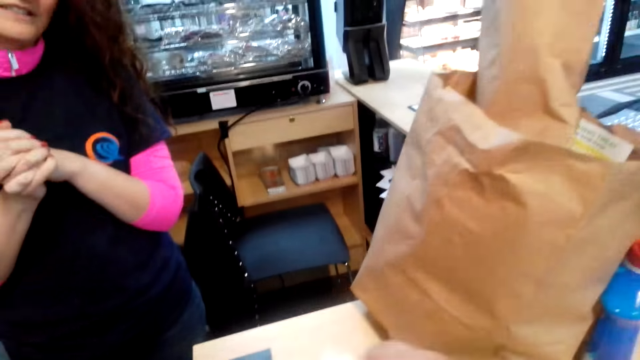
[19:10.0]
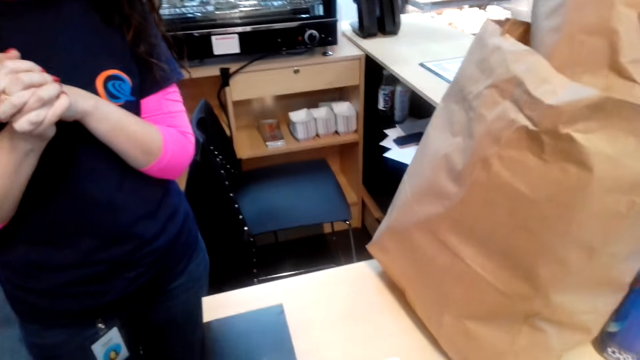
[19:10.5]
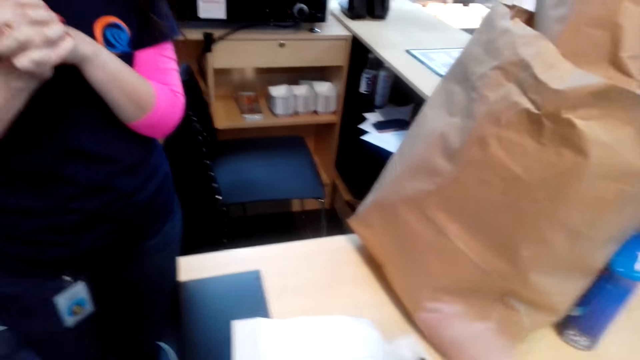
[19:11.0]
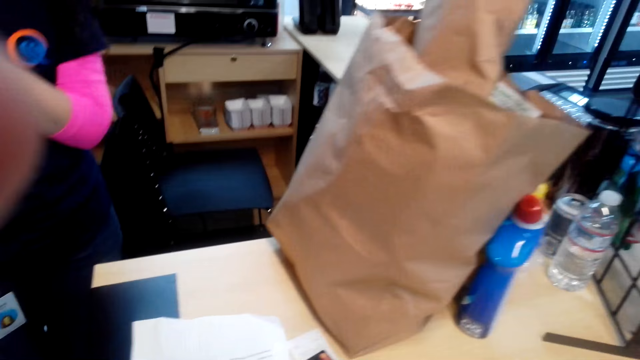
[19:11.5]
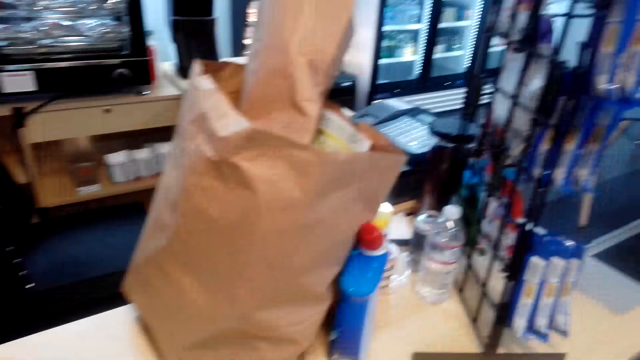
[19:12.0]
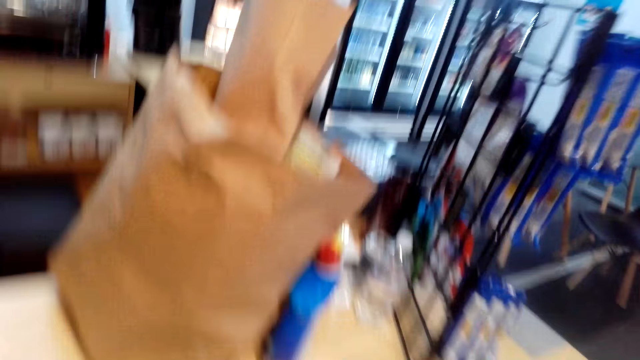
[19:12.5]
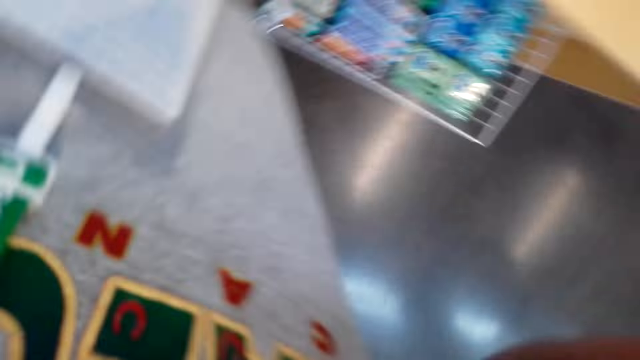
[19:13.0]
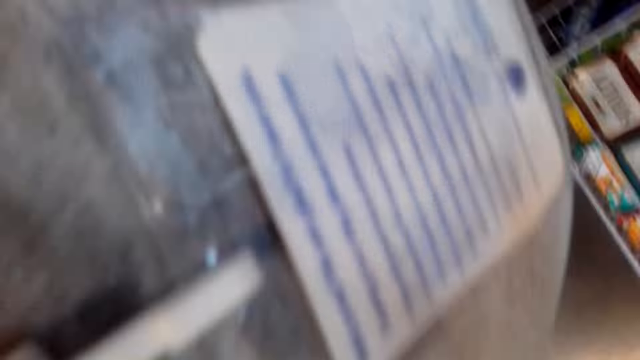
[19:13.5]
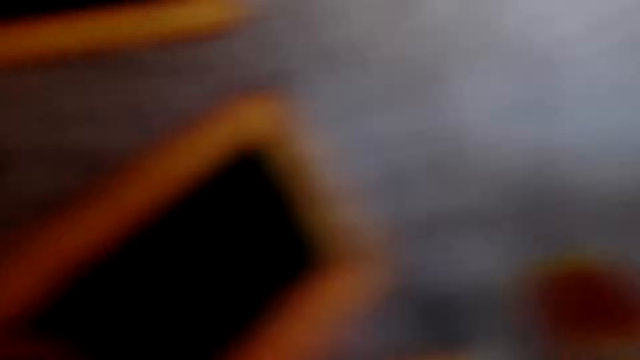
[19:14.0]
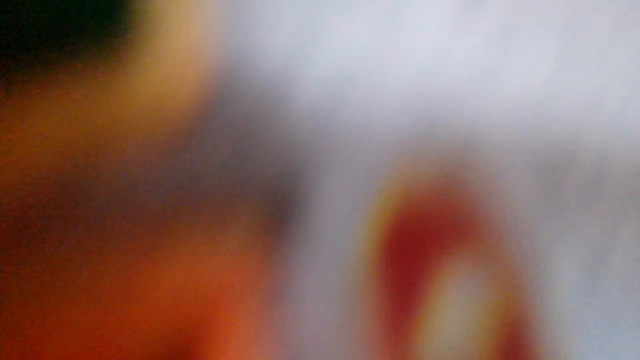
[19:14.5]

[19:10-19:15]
The camera wearer folds the receipt.
